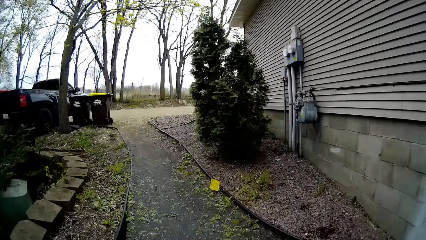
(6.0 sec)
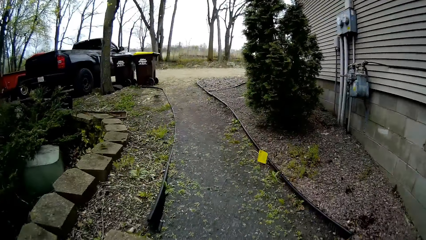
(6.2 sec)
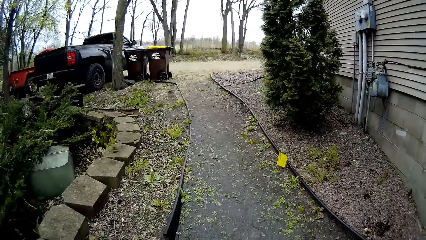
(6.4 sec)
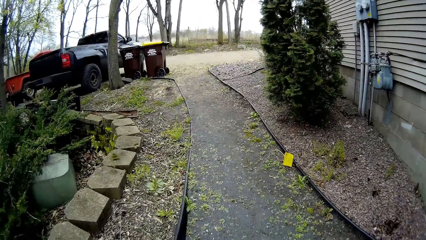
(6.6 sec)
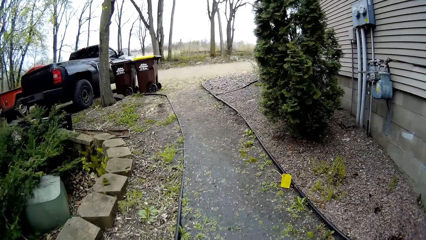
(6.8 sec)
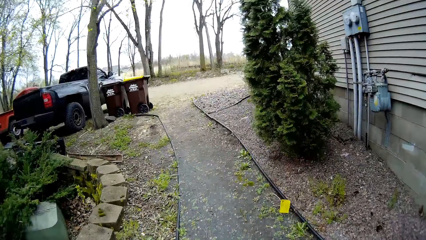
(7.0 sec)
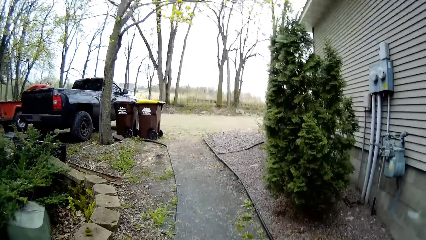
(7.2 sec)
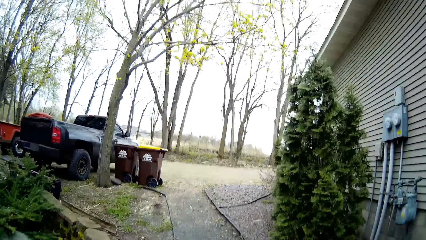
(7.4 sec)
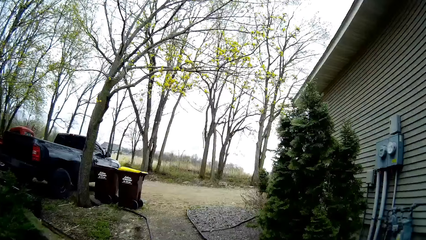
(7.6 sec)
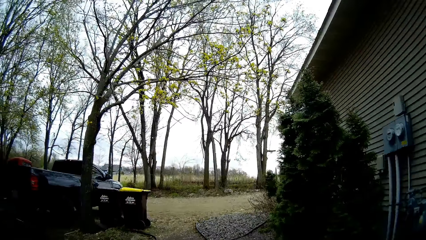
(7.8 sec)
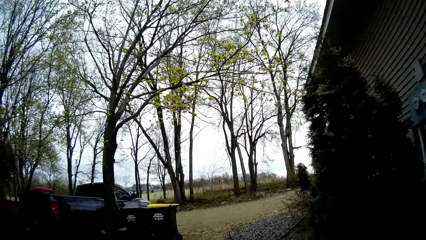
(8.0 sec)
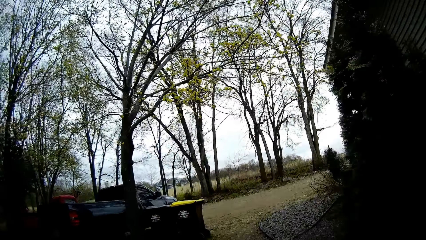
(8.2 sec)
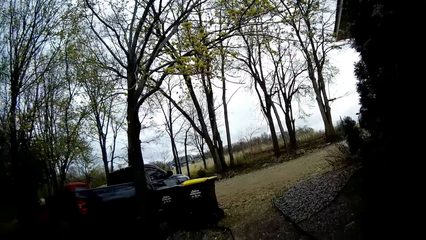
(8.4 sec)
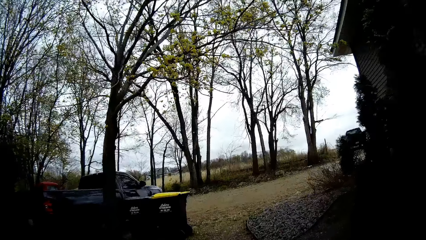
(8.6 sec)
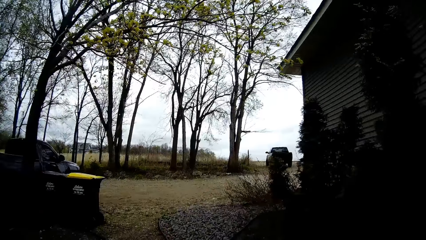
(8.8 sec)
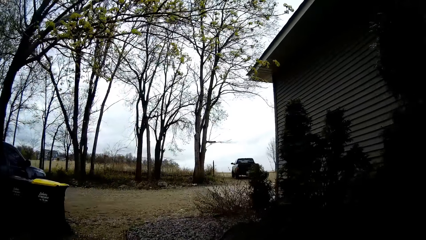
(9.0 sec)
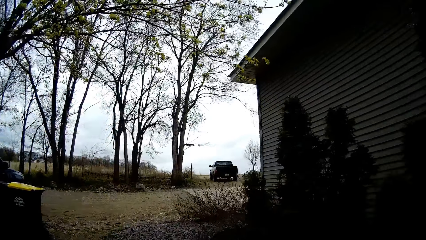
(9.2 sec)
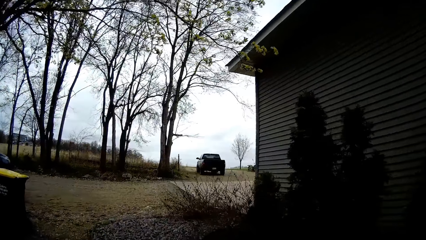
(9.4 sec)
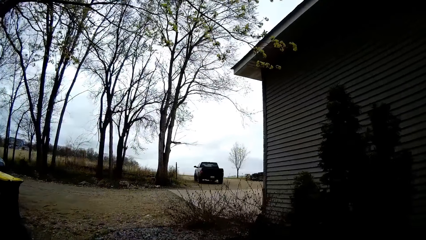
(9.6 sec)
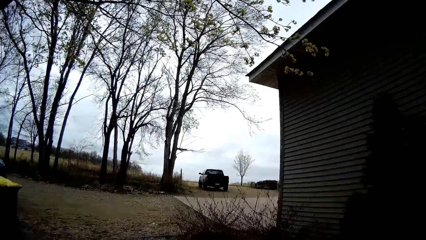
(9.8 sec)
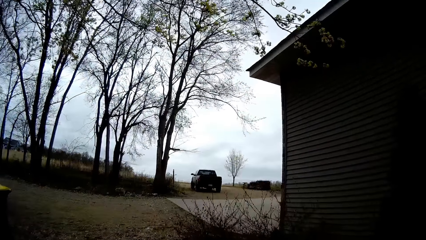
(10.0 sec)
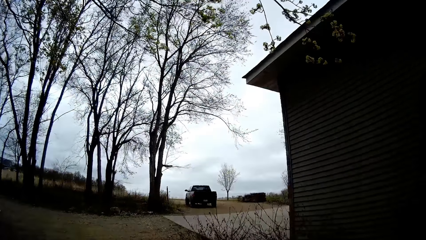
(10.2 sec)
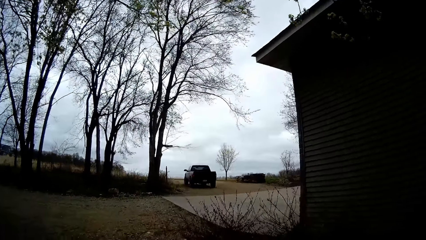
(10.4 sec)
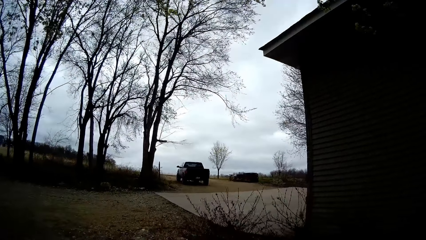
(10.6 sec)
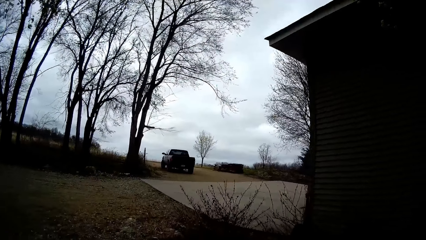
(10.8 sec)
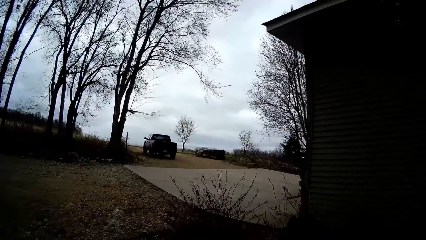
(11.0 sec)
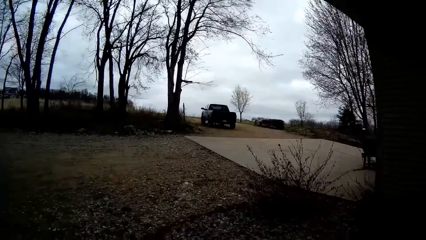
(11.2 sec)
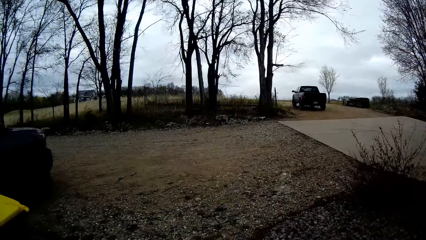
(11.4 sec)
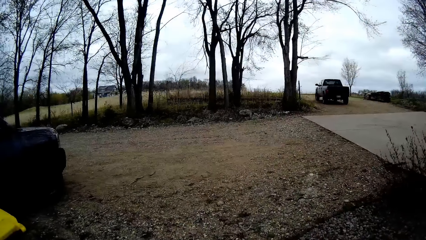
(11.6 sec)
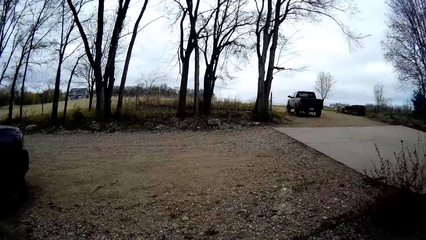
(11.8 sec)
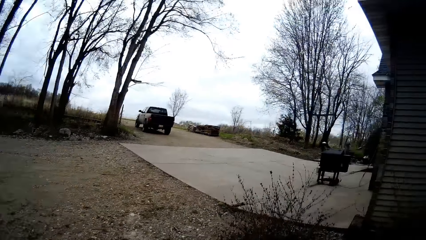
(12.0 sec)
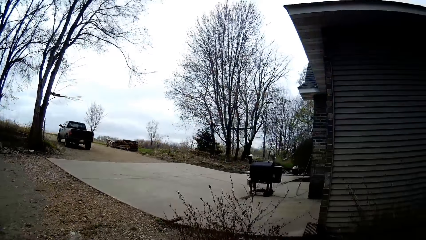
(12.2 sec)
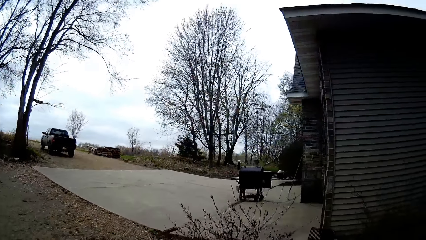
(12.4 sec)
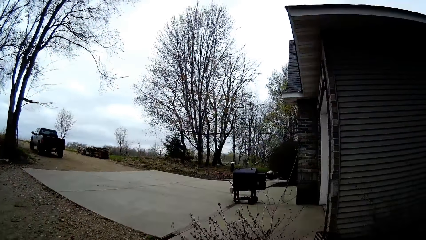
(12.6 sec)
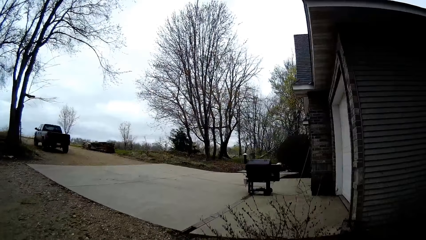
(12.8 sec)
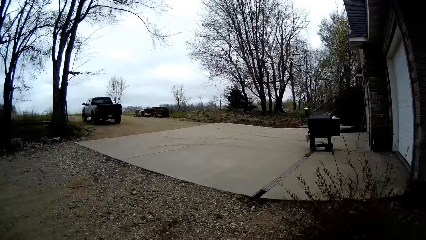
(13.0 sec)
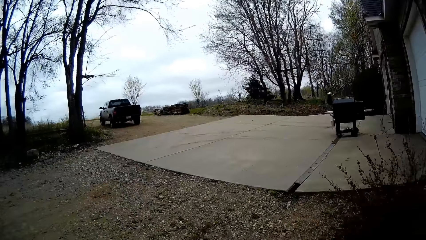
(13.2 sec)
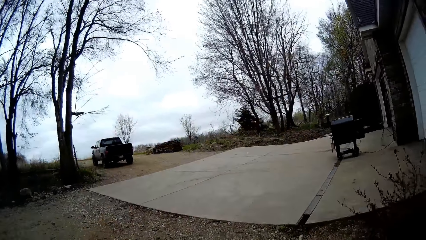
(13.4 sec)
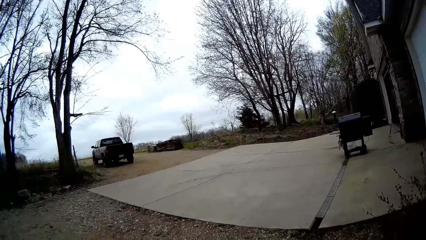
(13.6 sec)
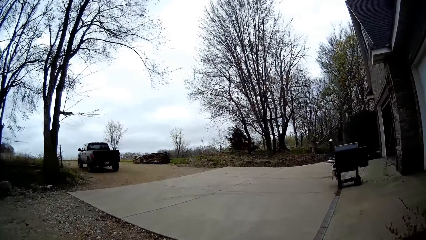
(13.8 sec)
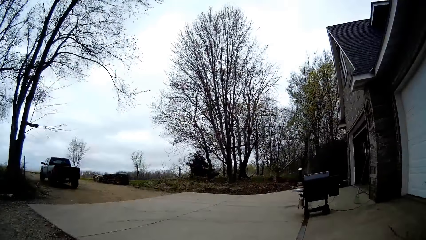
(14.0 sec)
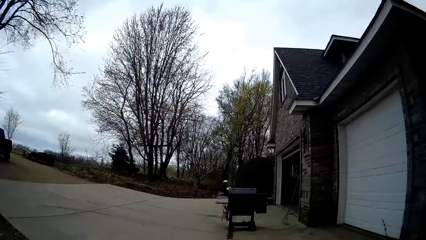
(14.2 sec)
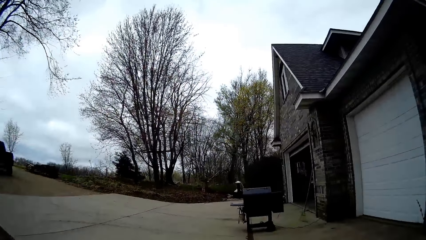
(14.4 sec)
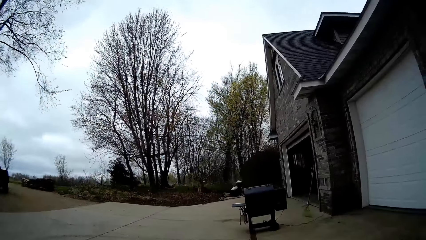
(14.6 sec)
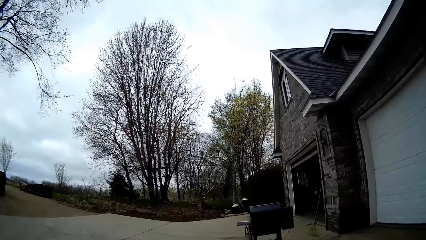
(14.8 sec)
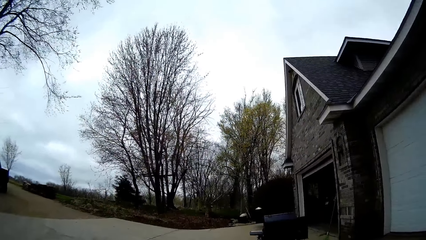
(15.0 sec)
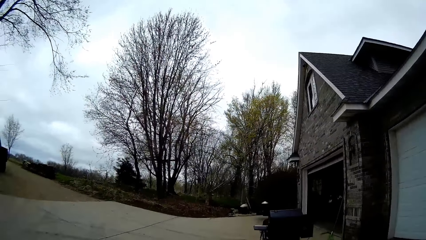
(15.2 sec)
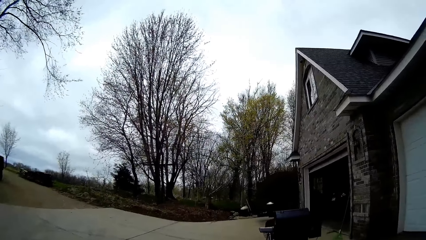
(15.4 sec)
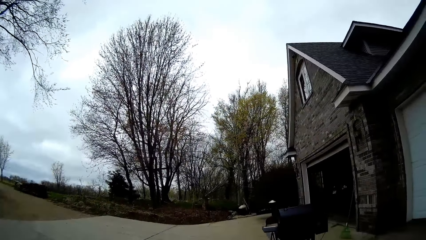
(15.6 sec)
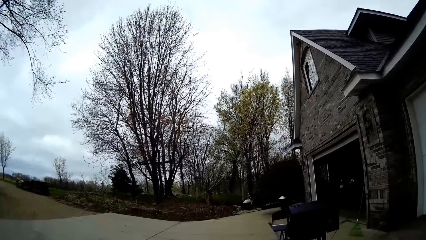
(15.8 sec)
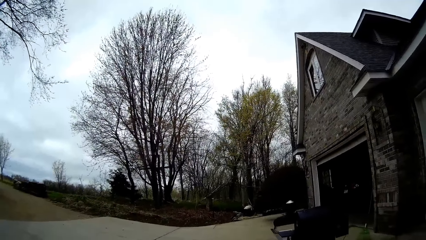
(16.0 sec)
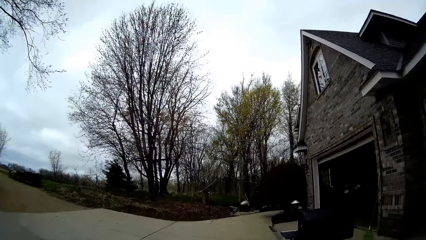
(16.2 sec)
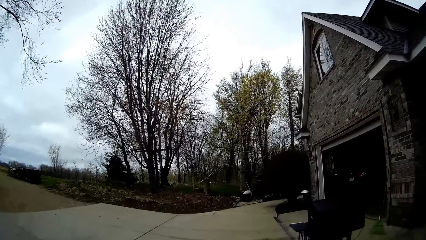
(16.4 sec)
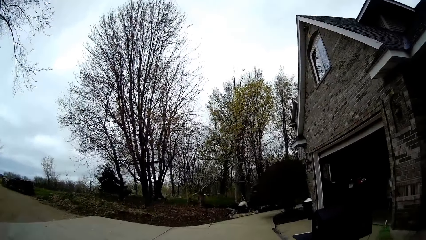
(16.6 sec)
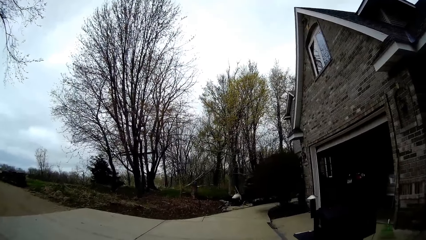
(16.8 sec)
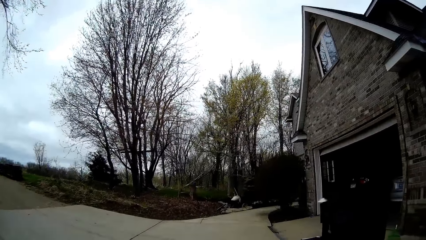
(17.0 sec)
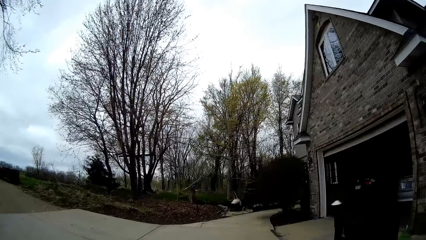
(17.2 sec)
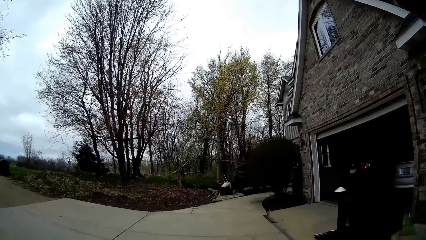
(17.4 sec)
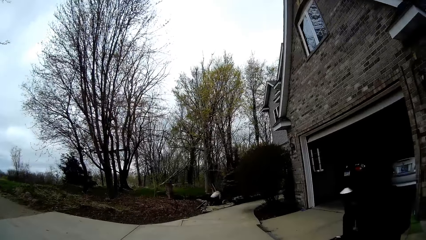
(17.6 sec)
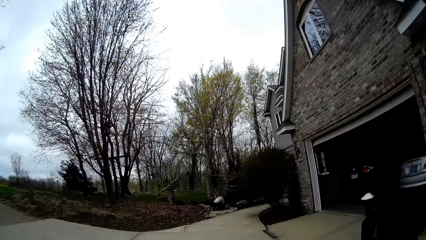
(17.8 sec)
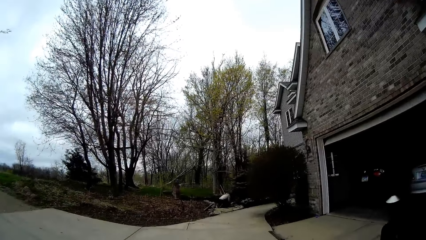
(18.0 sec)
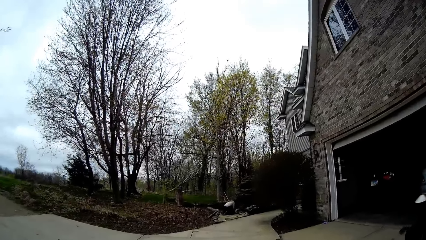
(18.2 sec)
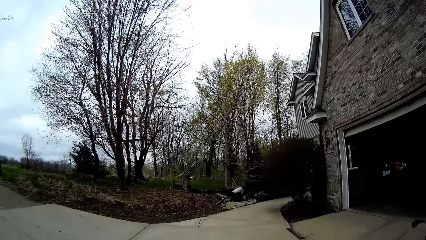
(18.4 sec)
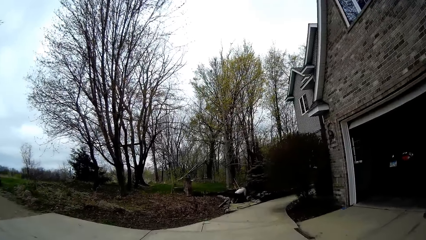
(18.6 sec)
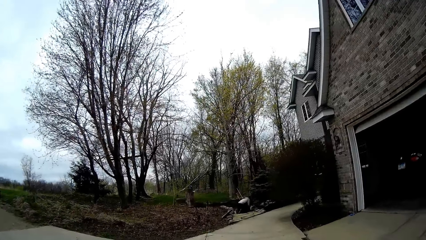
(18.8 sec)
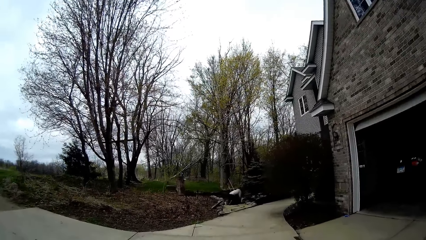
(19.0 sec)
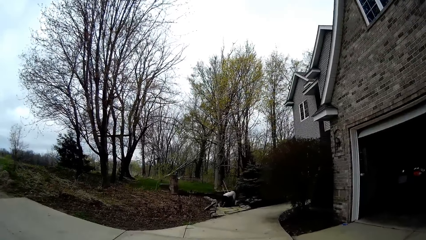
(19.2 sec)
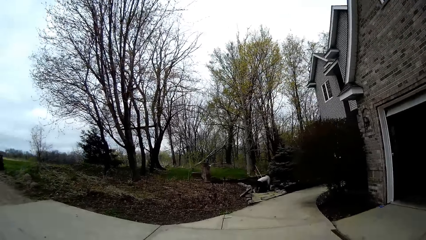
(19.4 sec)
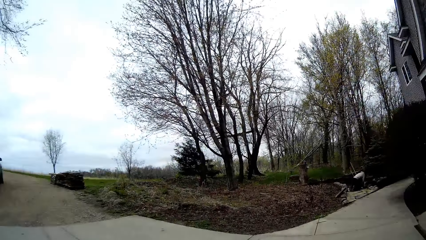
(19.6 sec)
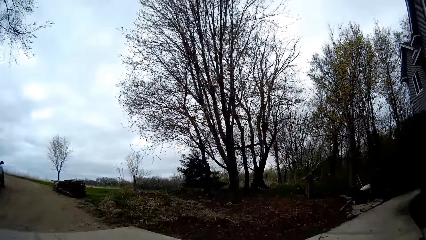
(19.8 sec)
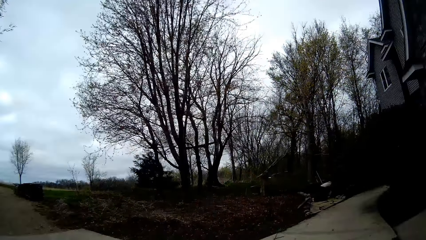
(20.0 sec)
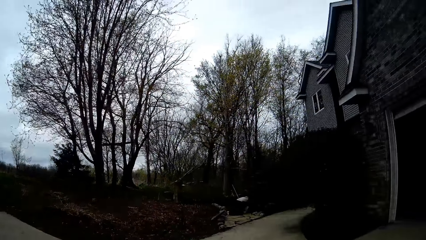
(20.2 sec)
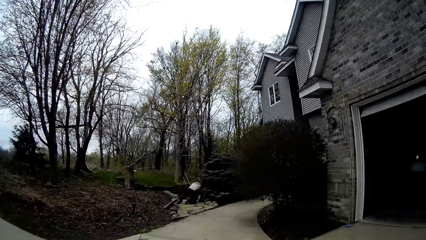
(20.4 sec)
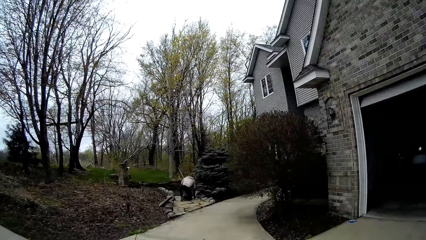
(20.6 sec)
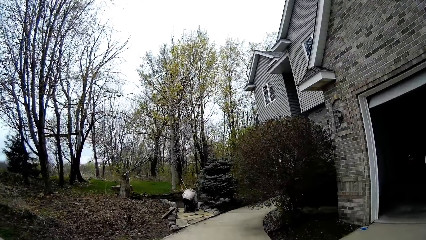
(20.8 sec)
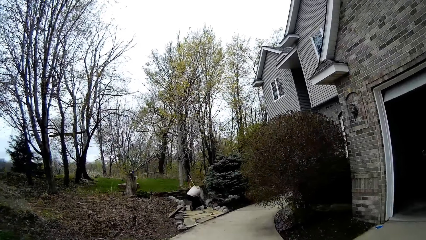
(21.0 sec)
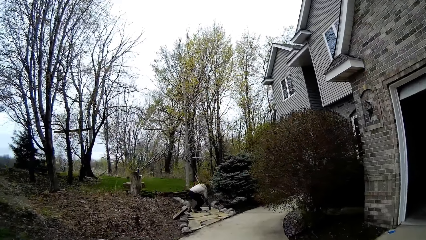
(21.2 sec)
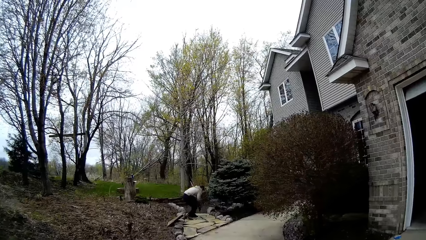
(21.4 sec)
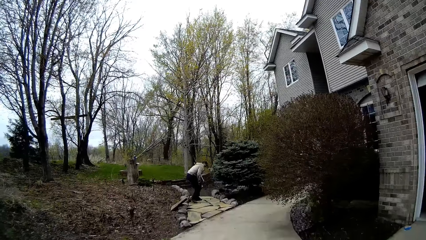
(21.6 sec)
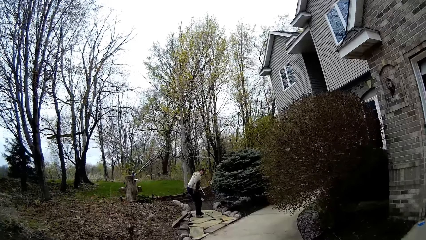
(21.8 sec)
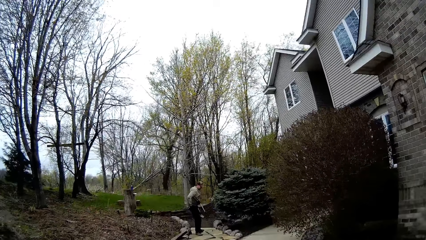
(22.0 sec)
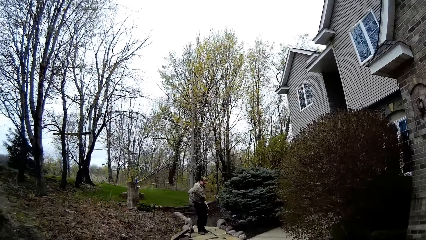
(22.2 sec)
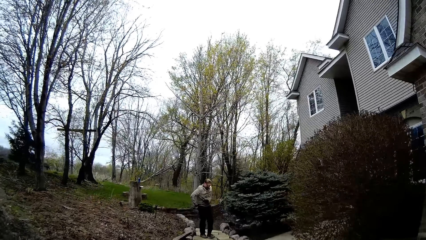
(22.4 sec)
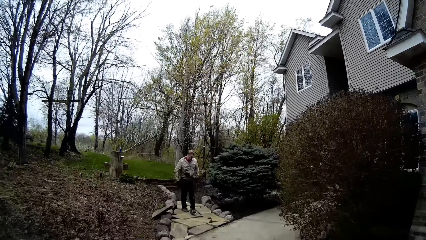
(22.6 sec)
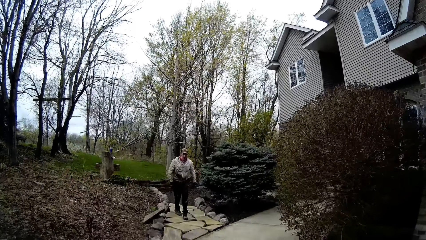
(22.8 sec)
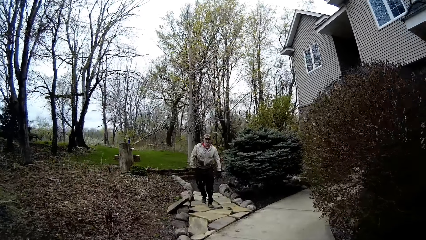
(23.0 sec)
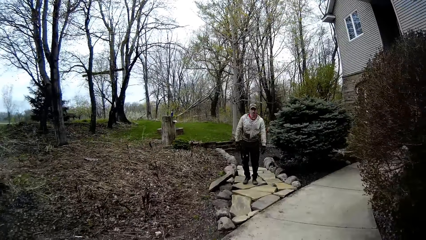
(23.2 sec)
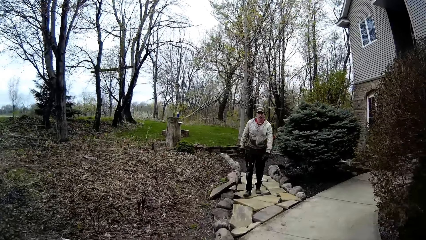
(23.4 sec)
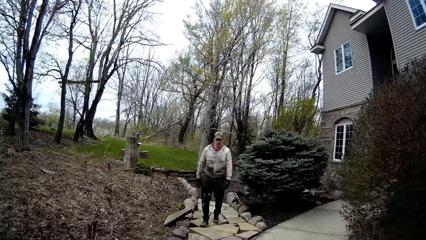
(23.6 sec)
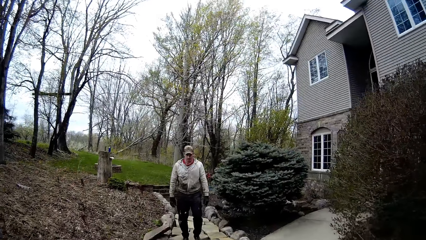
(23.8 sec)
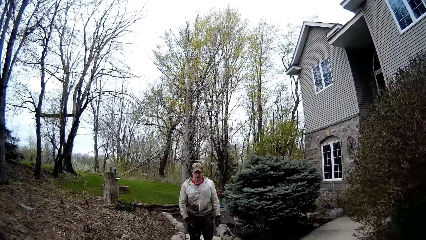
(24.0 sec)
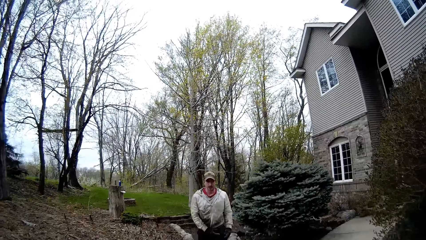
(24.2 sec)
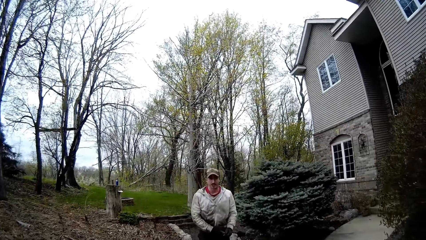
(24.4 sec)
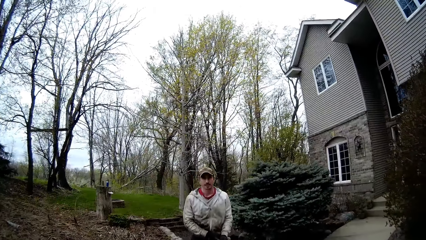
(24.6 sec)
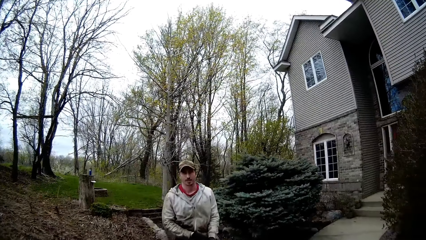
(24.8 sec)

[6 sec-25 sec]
The camera wearer walks towards the car. They look around. They walk in front of the house. They look around. They walk around. A man stands up from the ground. The camera wearer talks. The man walks towards the camera wearer. The camera wearer walks around.
